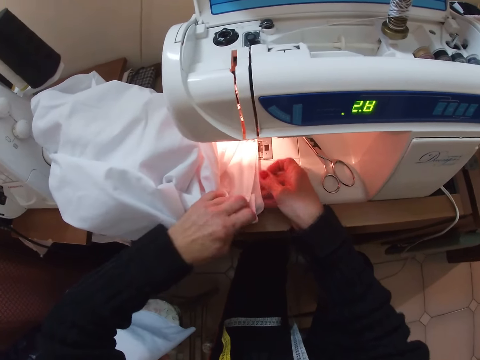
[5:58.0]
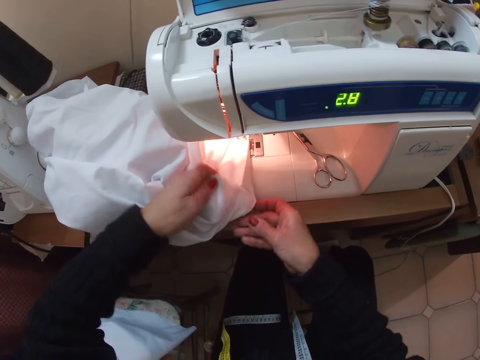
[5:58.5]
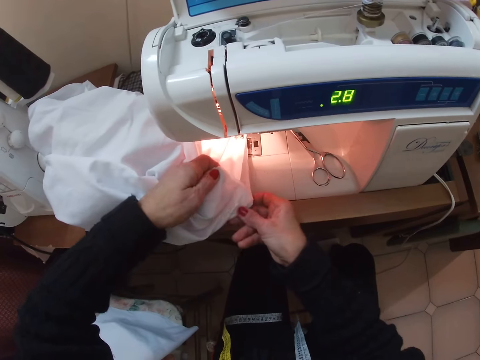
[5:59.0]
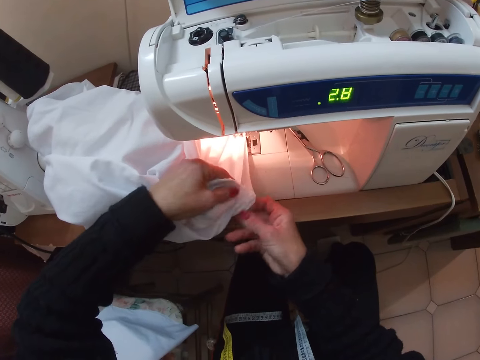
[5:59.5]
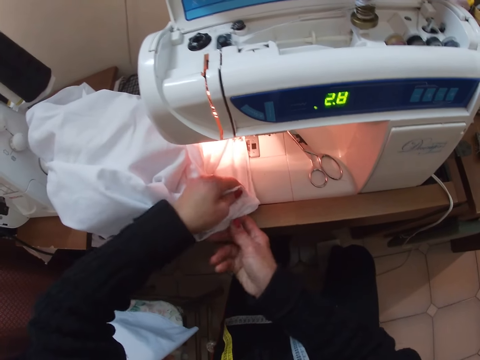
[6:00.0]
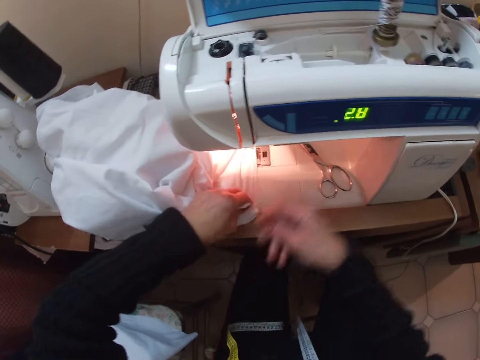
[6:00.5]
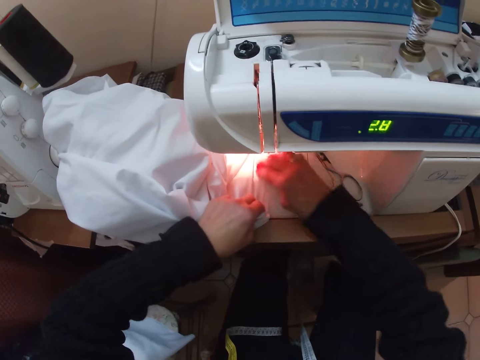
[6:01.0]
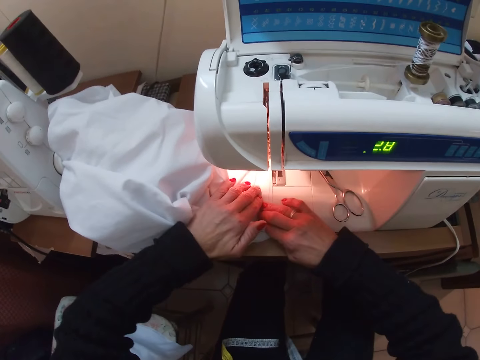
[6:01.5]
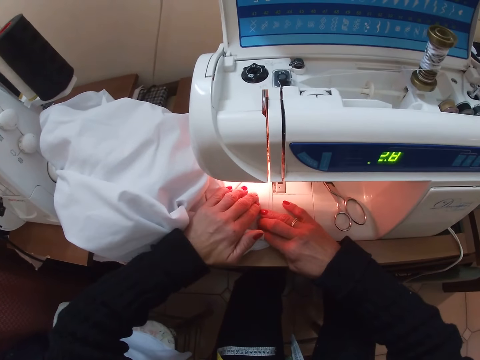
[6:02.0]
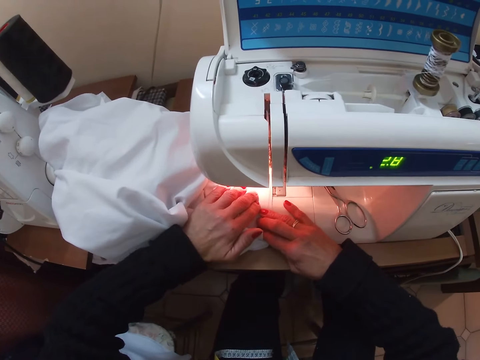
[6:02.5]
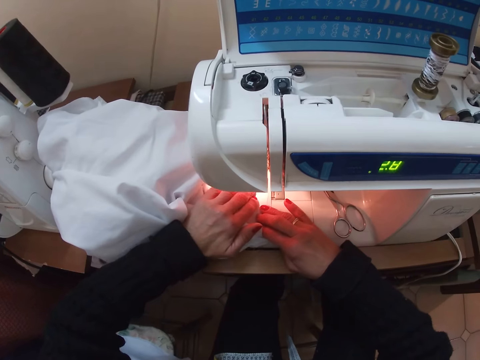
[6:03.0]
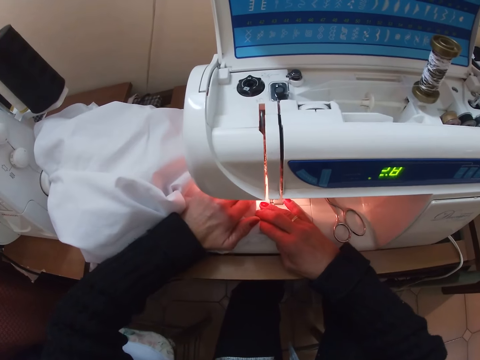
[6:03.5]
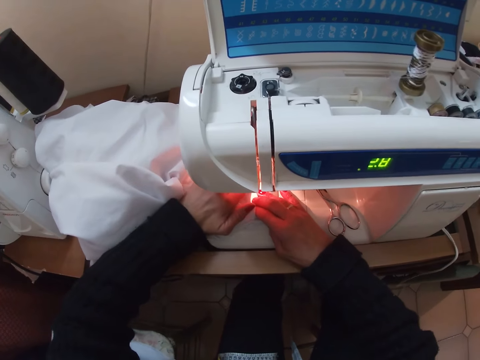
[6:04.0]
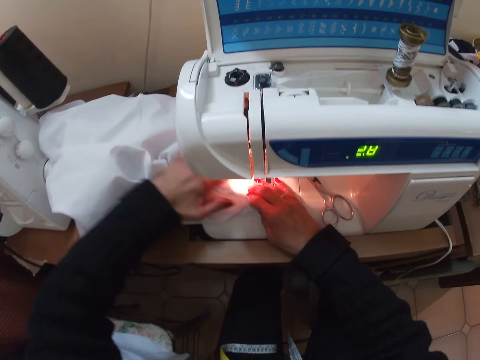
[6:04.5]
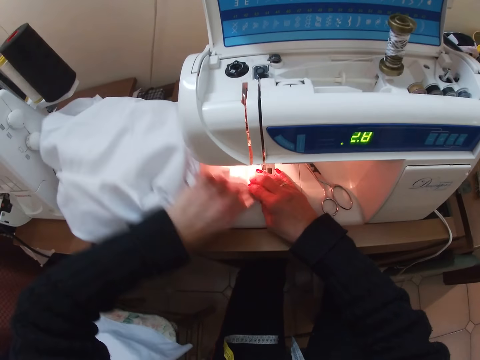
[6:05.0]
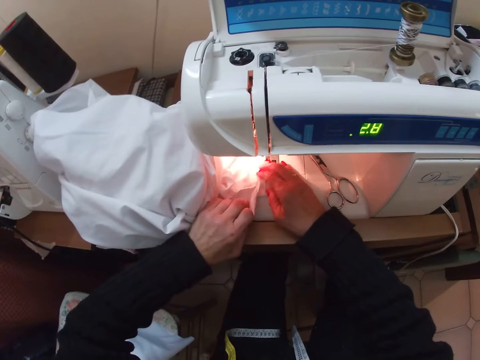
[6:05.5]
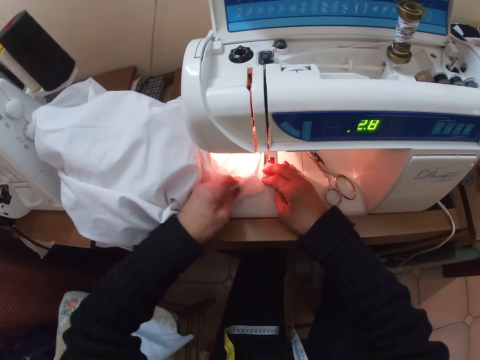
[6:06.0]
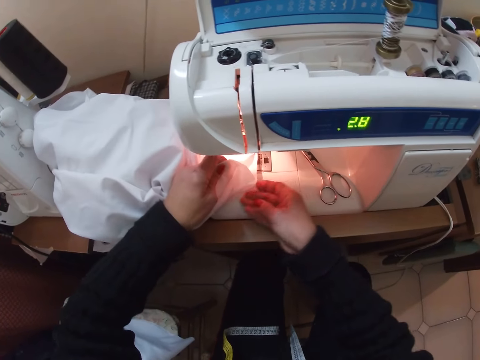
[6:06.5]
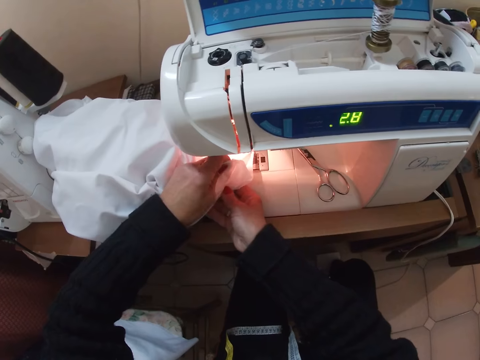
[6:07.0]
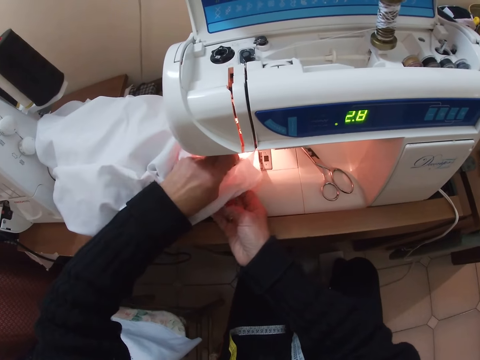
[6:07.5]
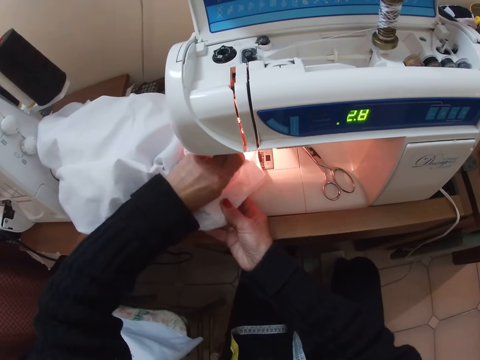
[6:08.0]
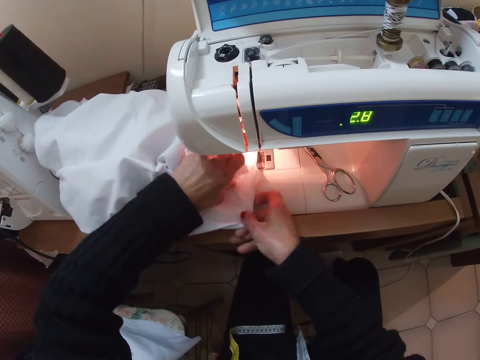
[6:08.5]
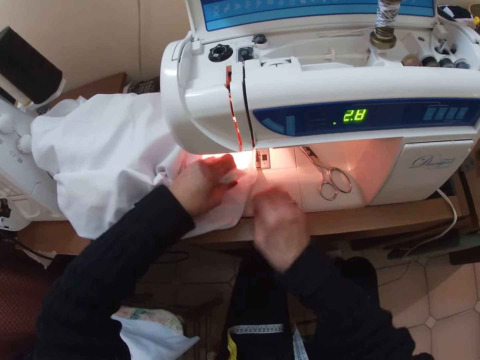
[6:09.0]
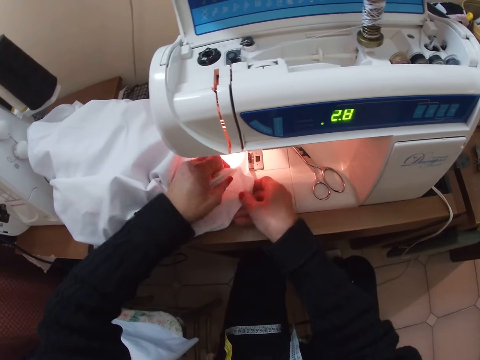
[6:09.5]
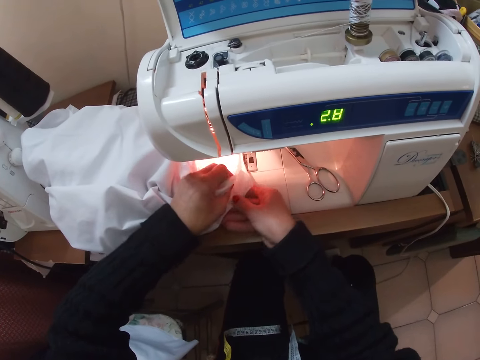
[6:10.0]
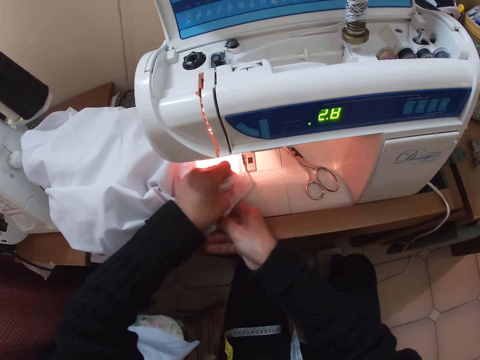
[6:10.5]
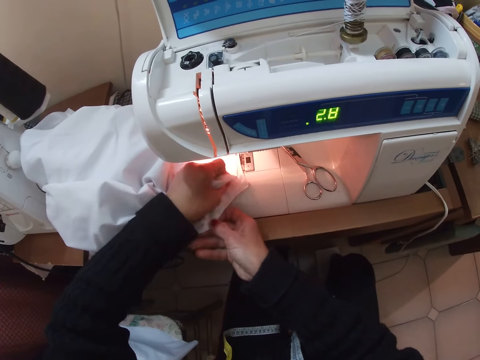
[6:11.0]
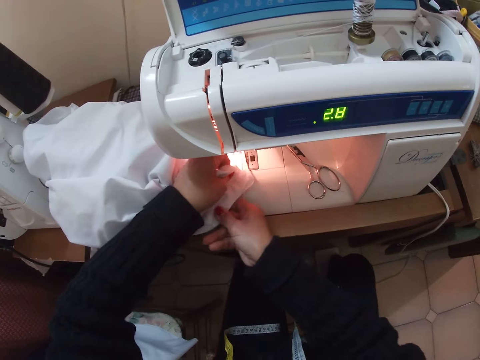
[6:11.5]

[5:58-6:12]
The camera wearer adjusts the cloth with her left hand. She removes her right hand from the cloth. She grabs the cloth with her right hand repeatedly. She removes her right hand from the cloth. She holds the cloth with her right hand. She spreads the cloth with her hands. She moves the cloth with both hands along the sewing machine needle. She sews the cloth. She adjusts the cloth on the sewing machine with her left hand. She removes her right hand from the cloth. She holds the cloth with her right hand. She moves her right hand around on the cloth. She removes her right hand from the cloth. She holds the cloth with her right hand. She moves her hands around on the cloth.

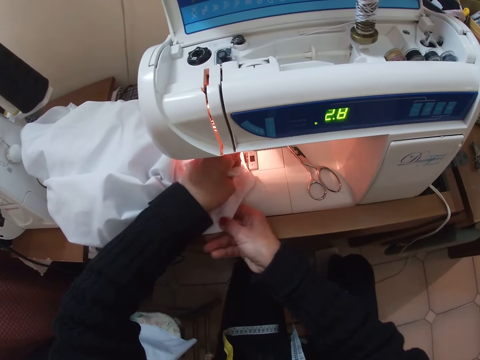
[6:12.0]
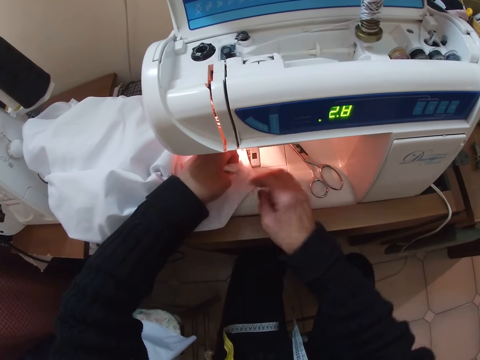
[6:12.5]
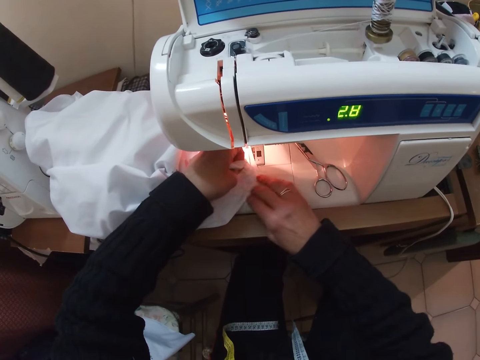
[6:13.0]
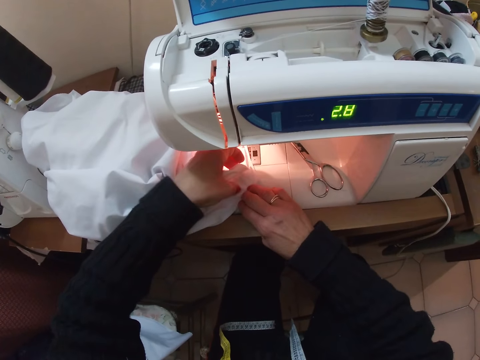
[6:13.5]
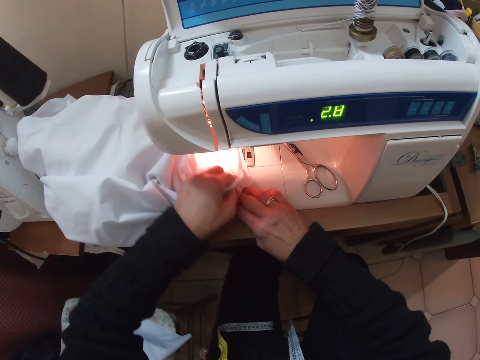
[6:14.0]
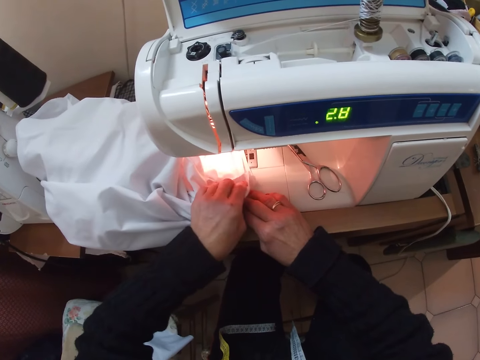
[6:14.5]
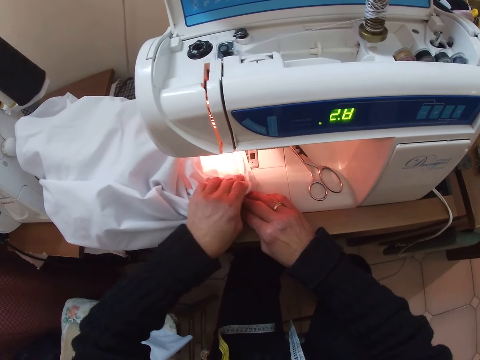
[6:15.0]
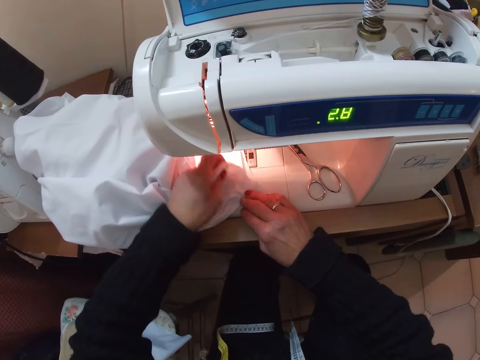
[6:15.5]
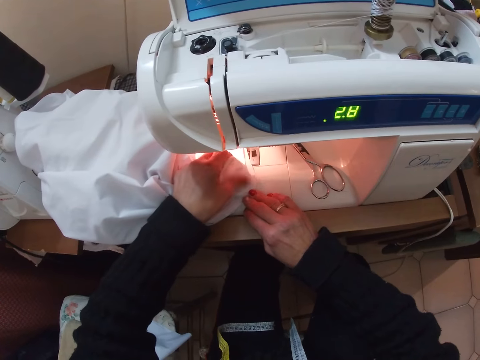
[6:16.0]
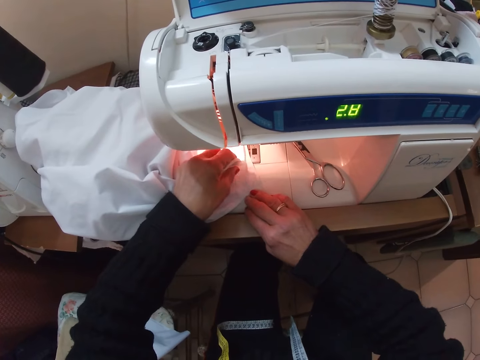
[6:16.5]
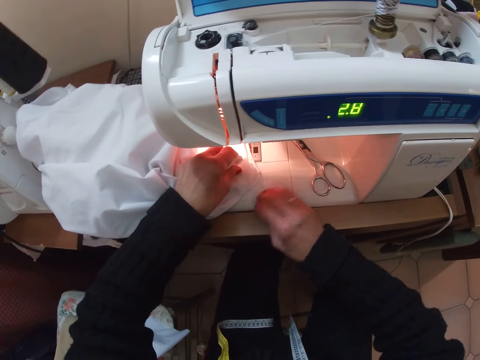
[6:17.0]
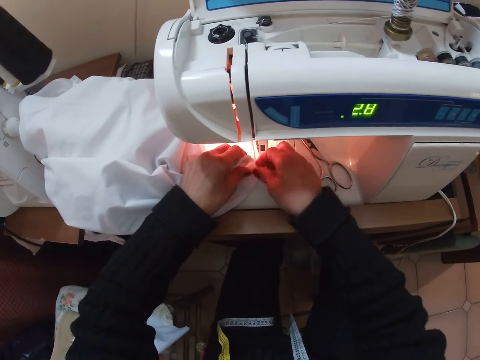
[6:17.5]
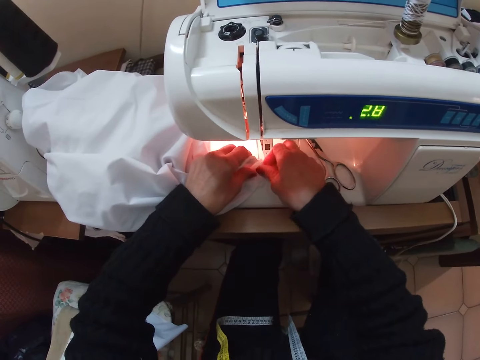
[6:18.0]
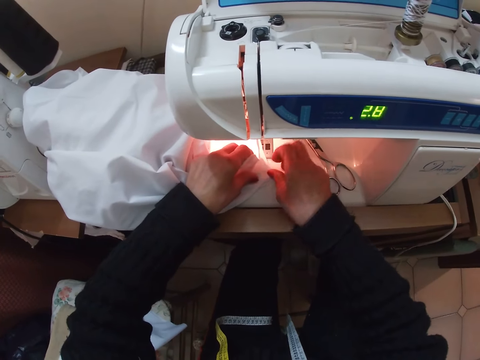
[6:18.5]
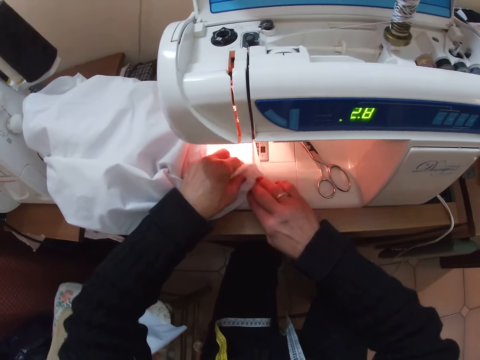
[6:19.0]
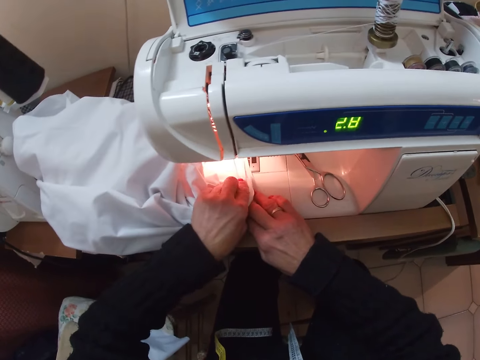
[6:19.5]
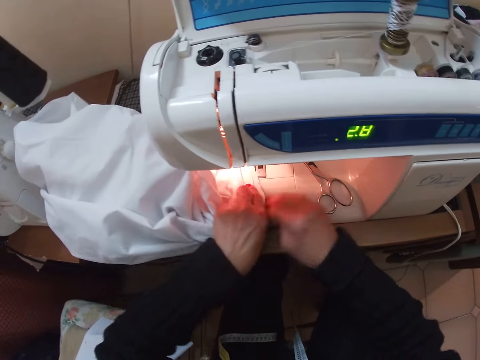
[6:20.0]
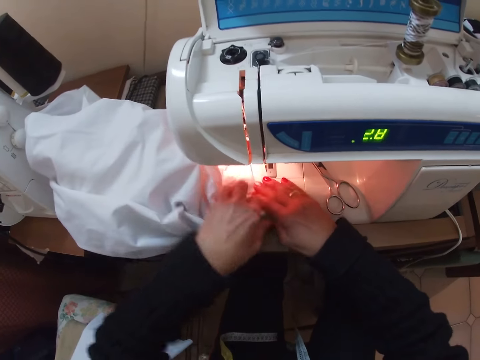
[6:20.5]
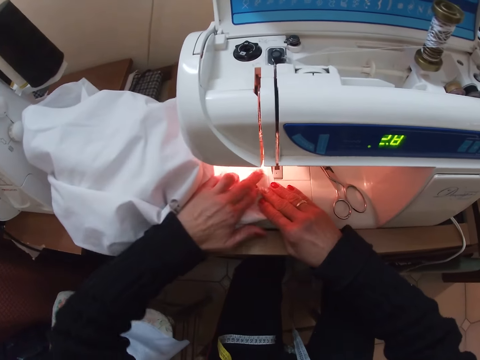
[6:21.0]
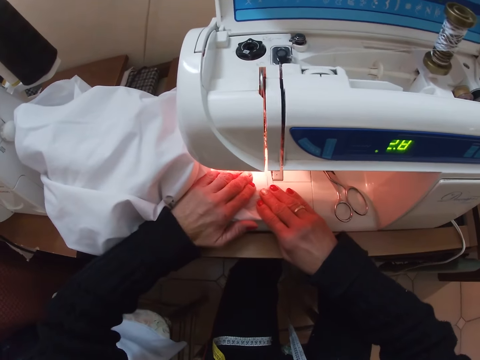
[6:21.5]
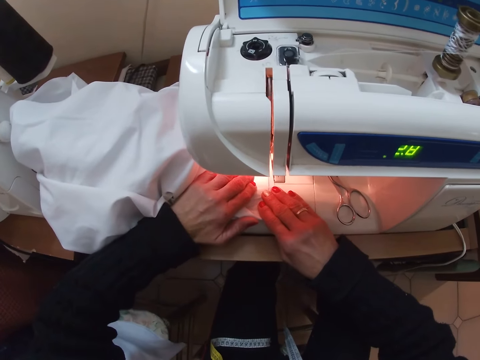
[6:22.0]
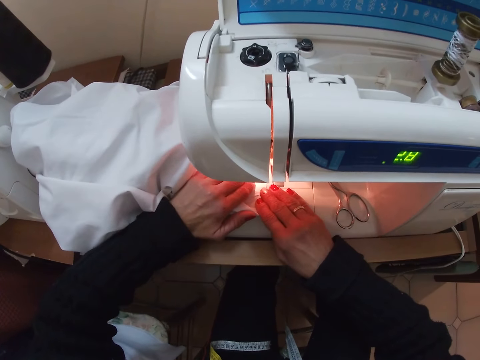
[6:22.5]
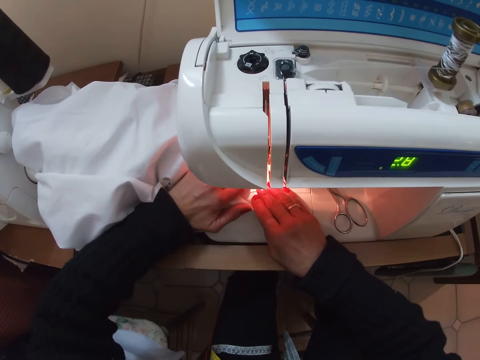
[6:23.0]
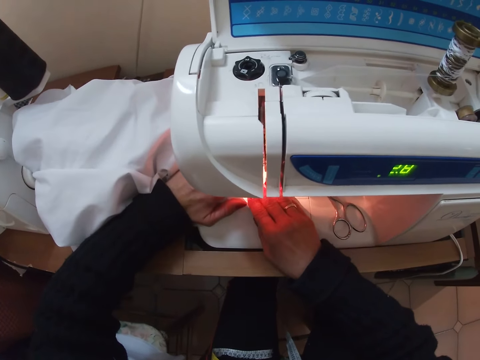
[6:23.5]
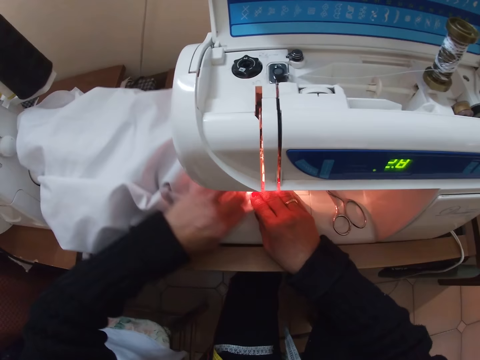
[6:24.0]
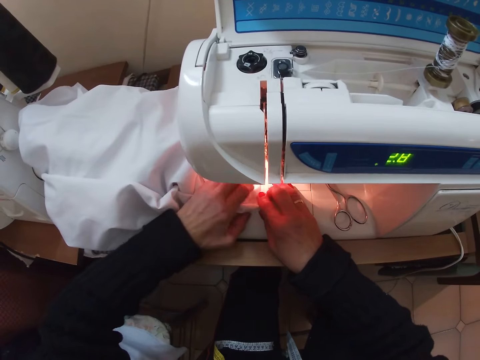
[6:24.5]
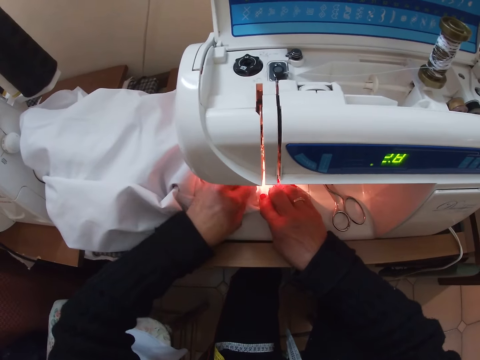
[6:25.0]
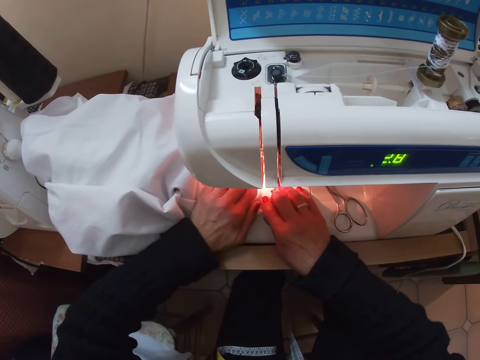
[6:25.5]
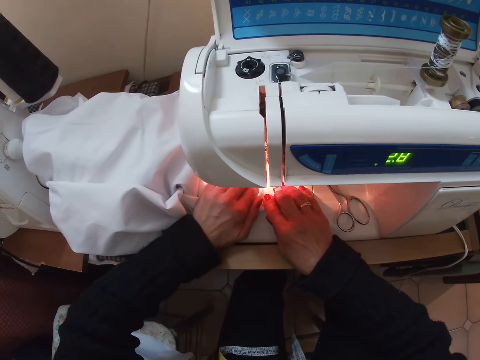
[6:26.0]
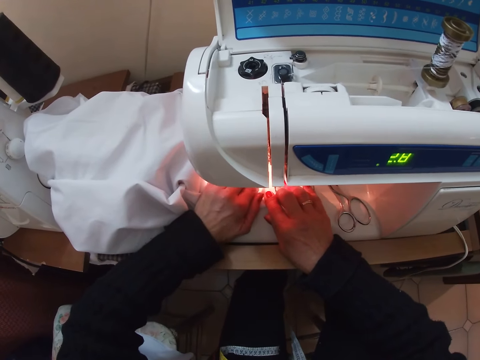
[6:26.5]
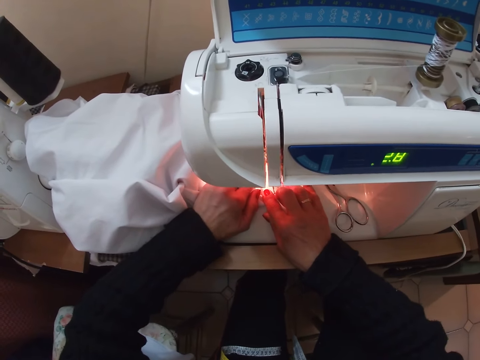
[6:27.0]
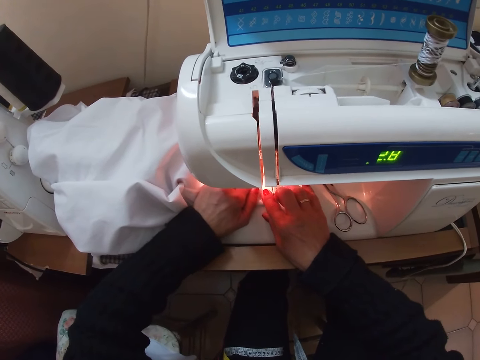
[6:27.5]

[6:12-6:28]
The camera wearer removes her right hand from the cloth. She spreads the cloth with her right hand. She adjusts her left hand. She taps the cloth with her left fingers. She spreads the cloth with her hands. She removes her left hand from the cloth. She holds the cloth with her right hand. She spreads the cloth with her hands. She moves the cloth with both hands along the sewing machine needle. She sews the cloth. She adjusts her left hand. She spreads the cloth with her hands. She moves the cloth with both hands along the sewing machine needle.
